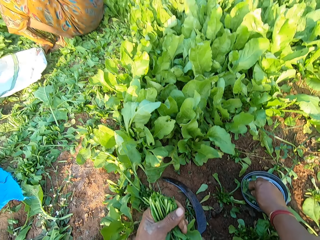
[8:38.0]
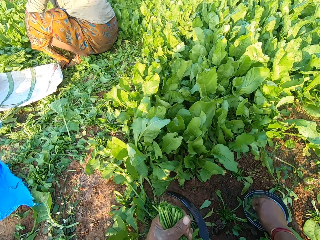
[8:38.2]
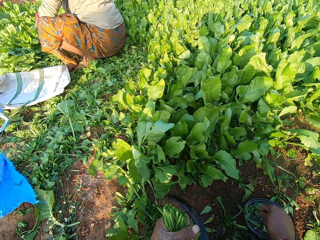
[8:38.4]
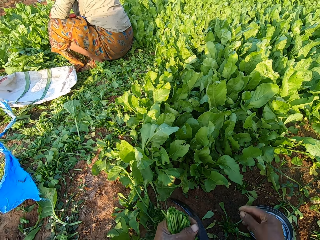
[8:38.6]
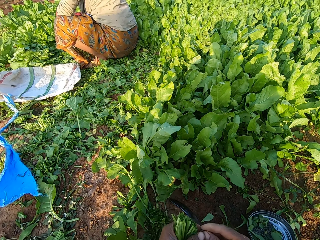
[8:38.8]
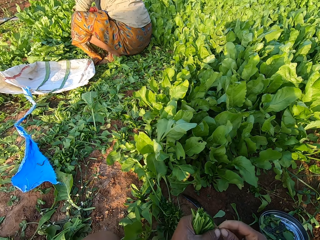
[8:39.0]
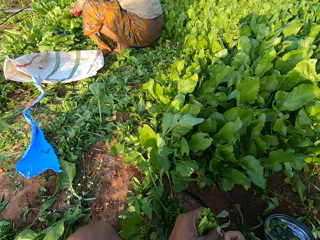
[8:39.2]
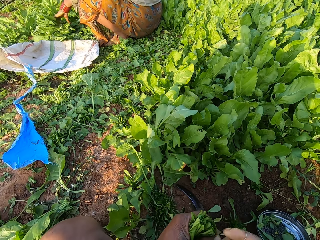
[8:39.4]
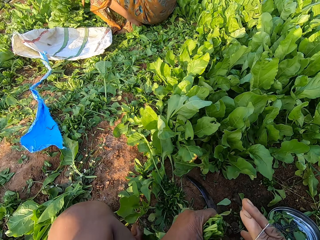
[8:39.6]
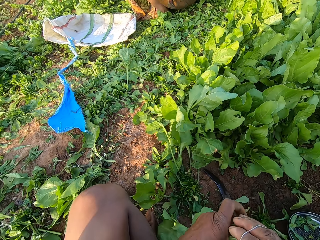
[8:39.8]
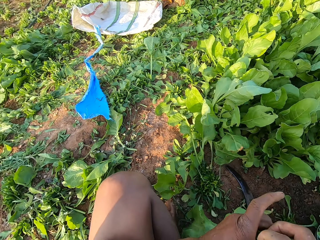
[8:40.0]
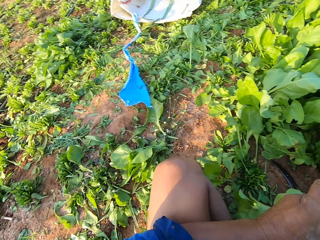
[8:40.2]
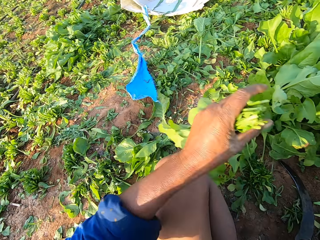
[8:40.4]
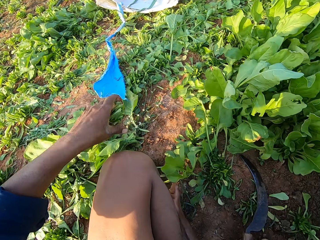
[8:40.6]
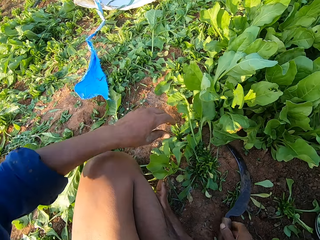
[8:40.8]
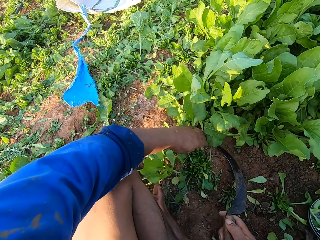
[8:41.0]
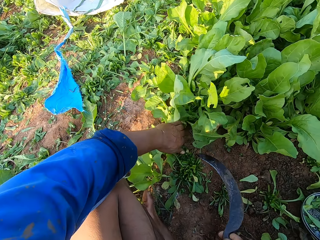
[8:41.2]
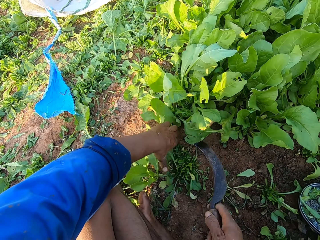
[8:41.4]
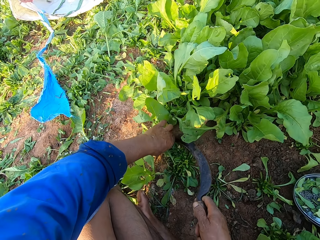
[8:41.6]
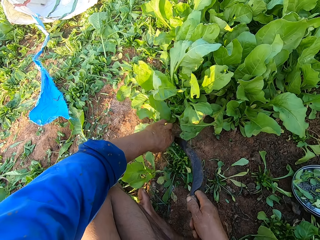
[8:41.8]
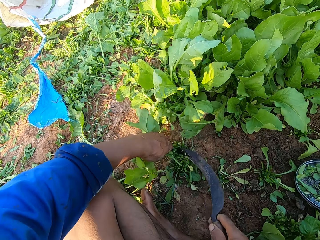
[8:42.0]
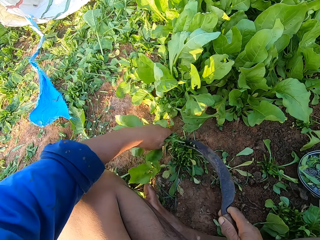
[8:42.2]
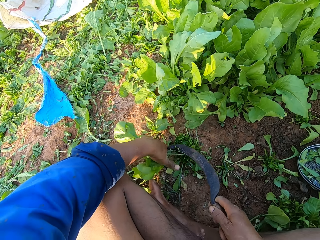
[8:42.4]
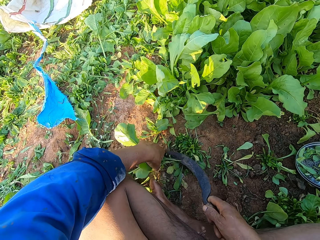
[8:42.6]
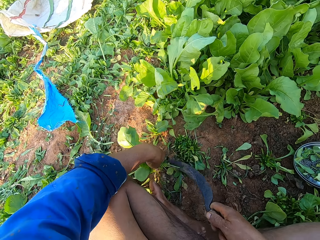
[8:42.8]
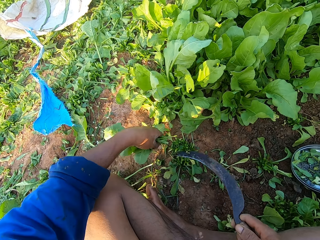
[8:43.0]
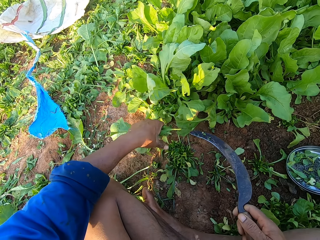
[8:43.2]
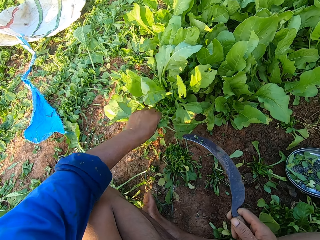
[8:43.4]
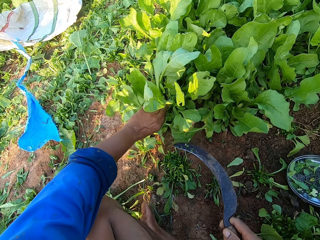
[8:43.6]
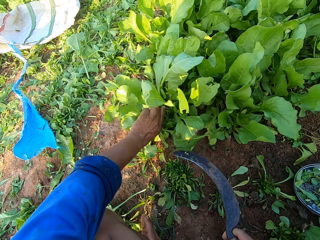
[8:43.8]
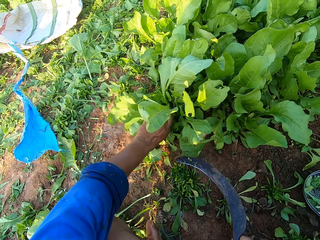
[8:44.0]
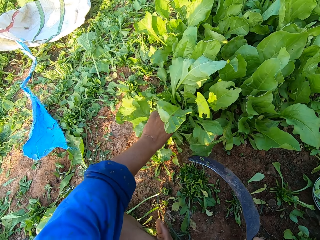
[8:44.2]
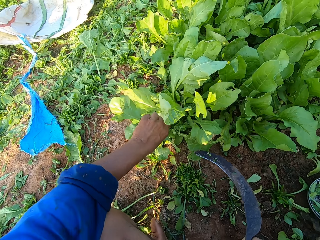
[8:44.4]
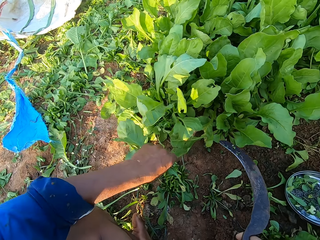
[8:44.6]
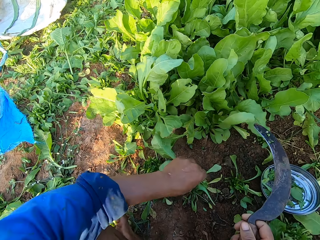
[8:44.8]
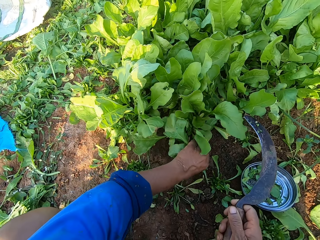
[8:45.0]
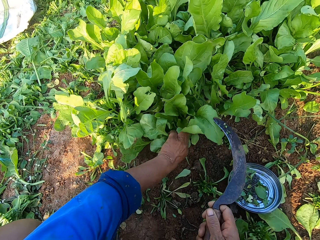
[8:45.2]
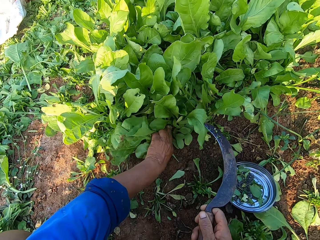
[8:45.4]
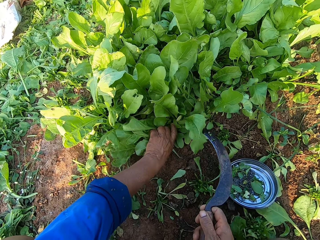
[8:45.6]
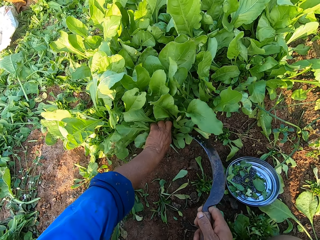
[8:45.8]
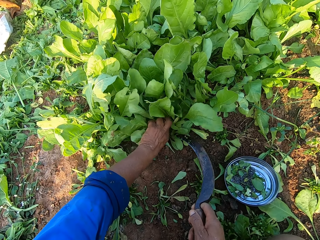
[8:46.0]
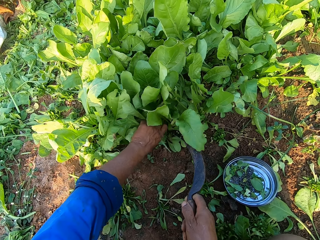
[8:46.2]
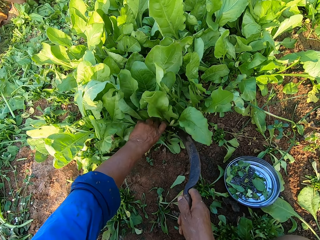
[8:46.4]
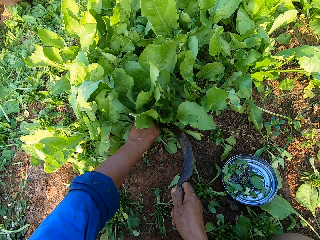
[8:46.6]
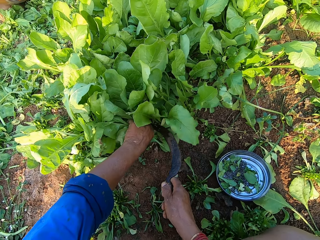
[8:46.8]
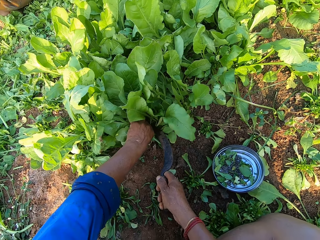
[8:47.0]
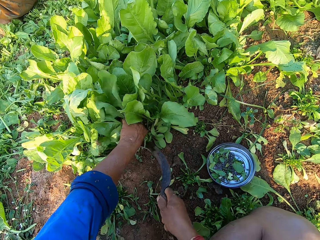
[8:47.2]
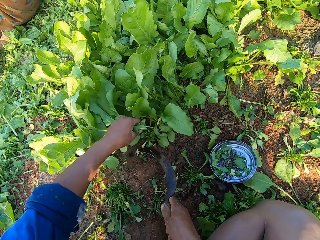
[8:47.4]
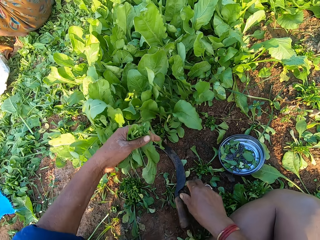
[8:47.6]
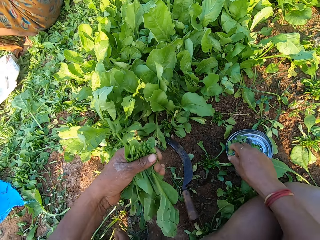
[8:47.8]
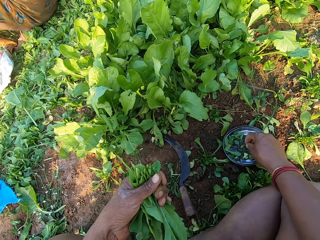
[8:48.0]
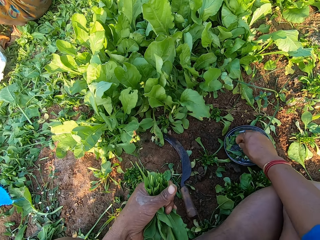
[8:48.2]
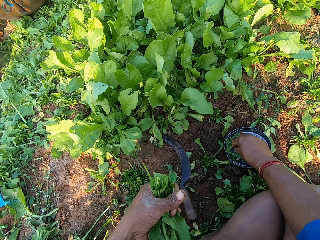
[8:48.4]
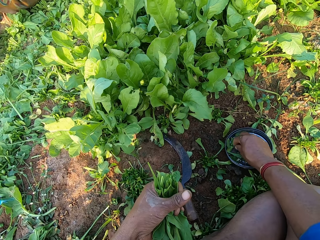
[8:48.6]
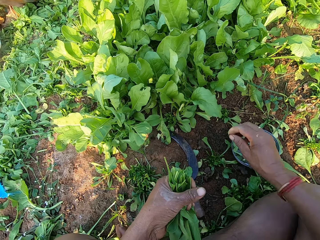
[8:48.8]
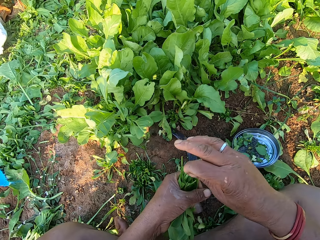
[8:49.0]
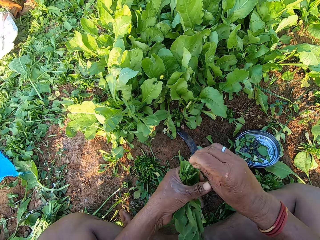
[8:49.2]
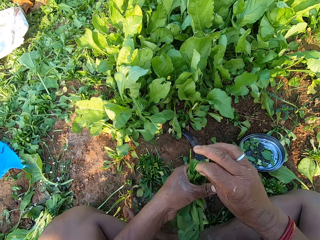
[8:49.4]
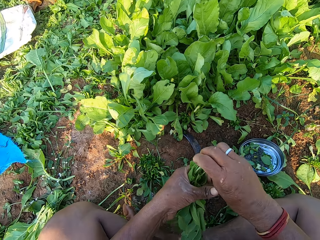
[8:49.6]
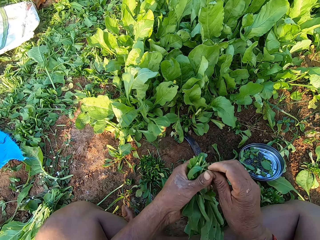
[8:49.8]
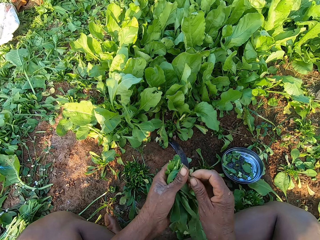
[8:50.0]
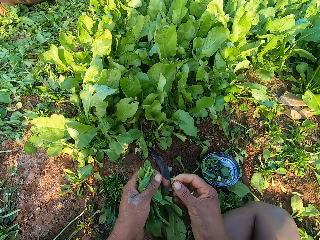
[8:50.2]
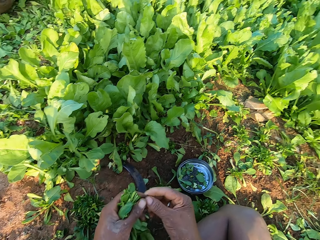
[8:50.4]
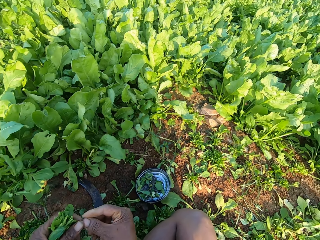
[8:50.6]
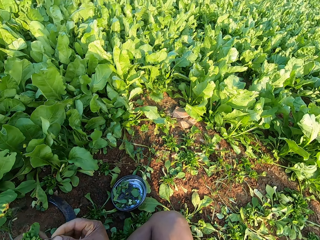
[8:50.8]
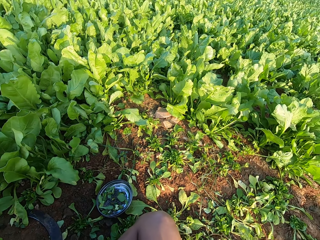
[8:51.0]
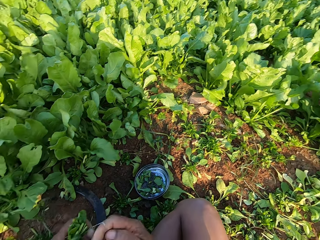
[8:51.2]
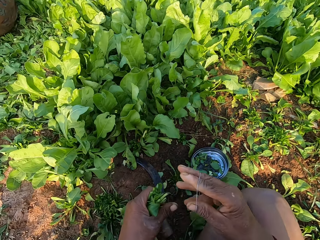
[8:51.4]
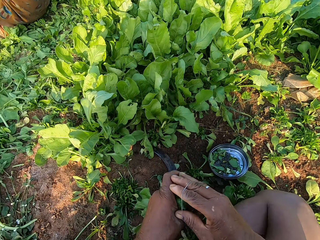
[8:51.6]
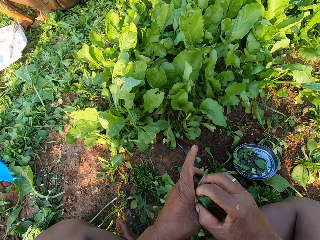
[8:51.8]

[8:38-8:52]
The camera wearer pulls the rubber band with both hands. He ties the collard green leaves in his left hand with the rubber band in his right hand. He drops the collard green on the ground with his left hand. He pulls some collard green leaves to the ground with his left hand. He cuts the collard green leaves in his left hand with a sickle in his right hand. He holds some collard green leaves with his left hand. He cuts the collard green leaves in his left hand with the sickle in his right hand. He touches some collard green leaves with his left hand. He holds some collard green leaves with his left hand. He cuts the collard green leaves in his left hand with the sickle in his right hand. He drops the sickle on the ground with his right hand. He picks a rubber band from the lid on the ground with his right hand. He ties the collard green leaves in his left hand with the rubber band in his right hand.

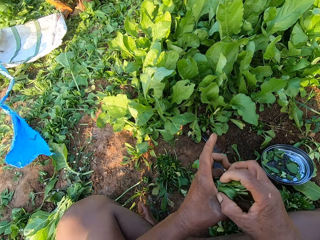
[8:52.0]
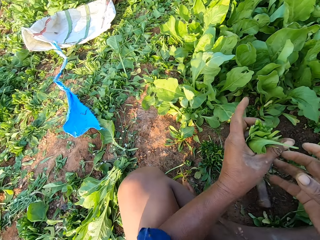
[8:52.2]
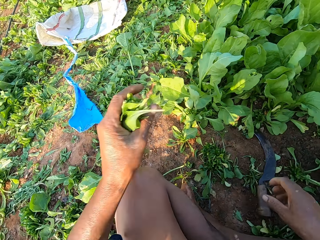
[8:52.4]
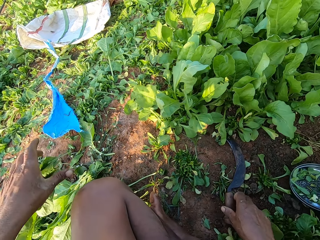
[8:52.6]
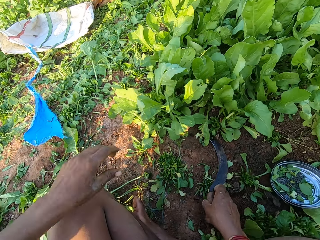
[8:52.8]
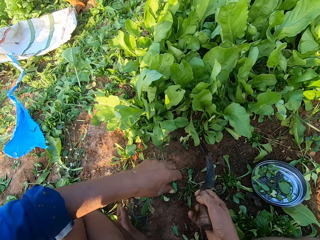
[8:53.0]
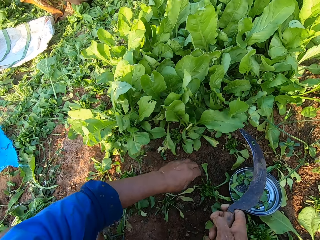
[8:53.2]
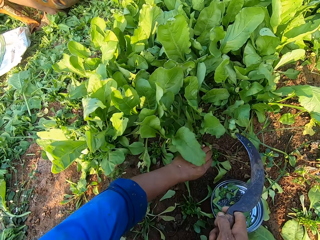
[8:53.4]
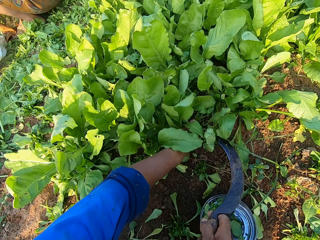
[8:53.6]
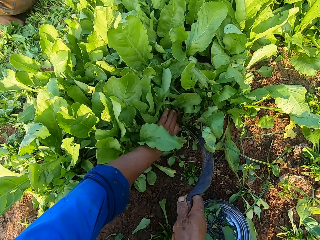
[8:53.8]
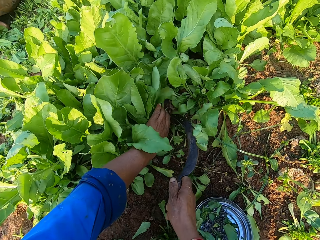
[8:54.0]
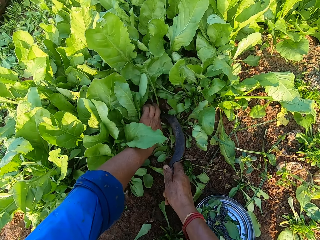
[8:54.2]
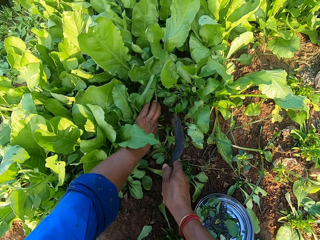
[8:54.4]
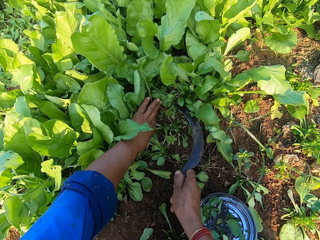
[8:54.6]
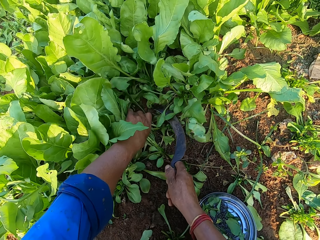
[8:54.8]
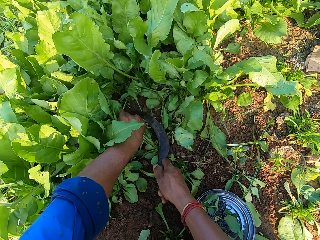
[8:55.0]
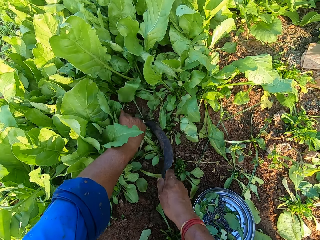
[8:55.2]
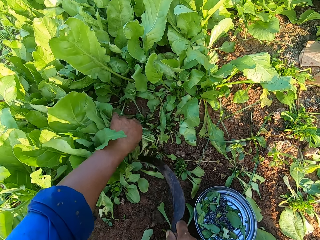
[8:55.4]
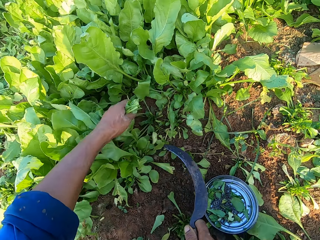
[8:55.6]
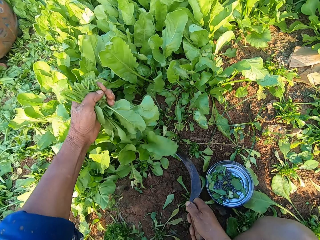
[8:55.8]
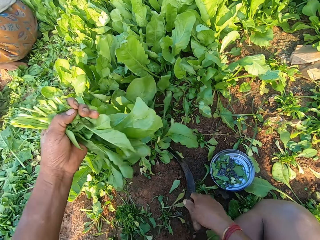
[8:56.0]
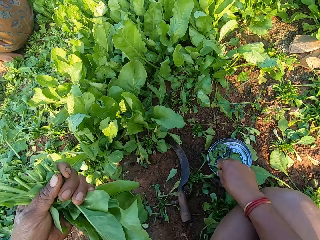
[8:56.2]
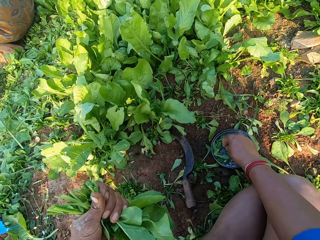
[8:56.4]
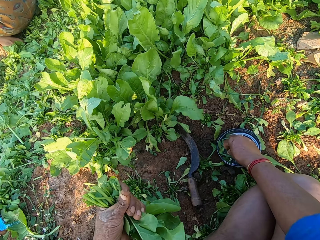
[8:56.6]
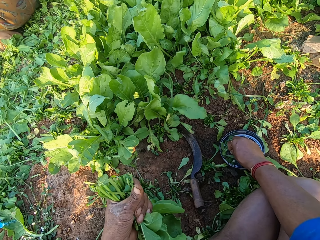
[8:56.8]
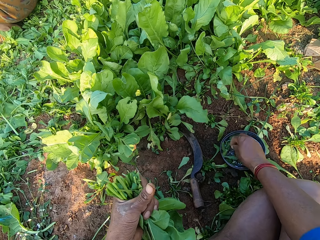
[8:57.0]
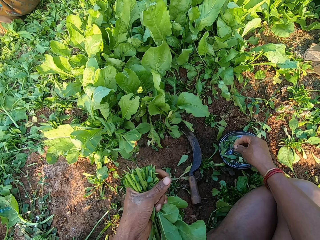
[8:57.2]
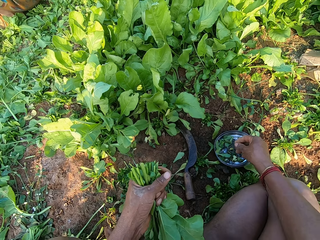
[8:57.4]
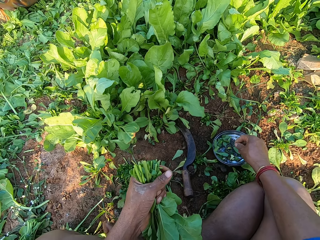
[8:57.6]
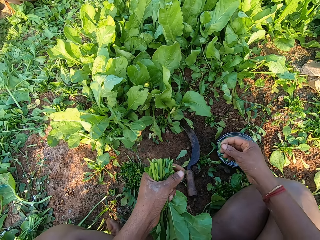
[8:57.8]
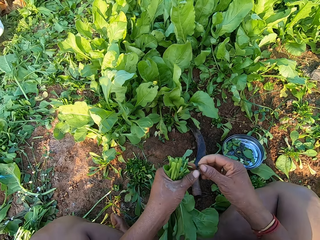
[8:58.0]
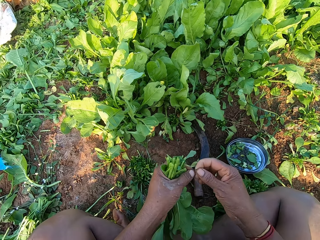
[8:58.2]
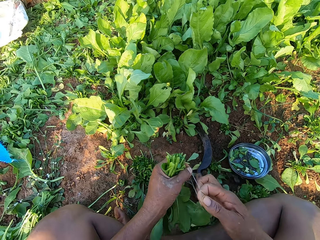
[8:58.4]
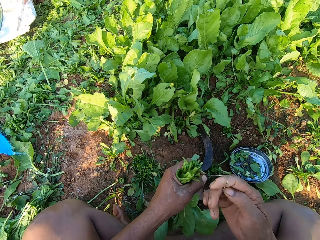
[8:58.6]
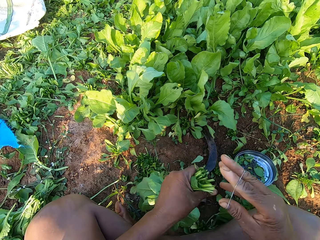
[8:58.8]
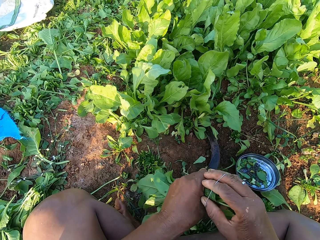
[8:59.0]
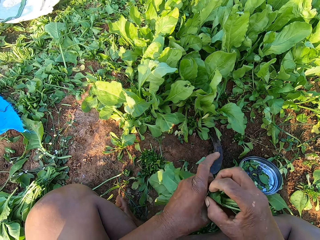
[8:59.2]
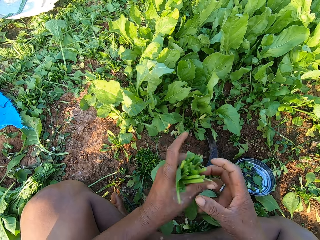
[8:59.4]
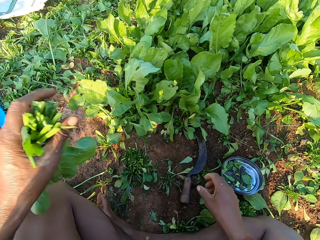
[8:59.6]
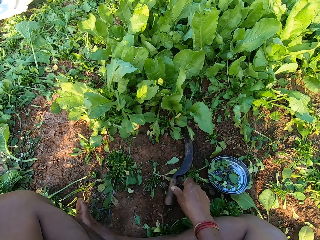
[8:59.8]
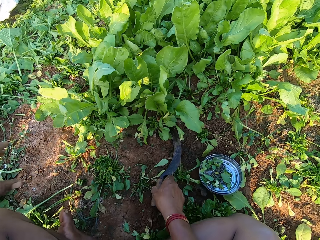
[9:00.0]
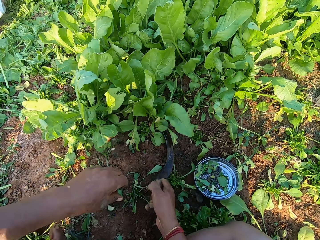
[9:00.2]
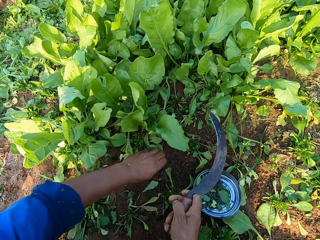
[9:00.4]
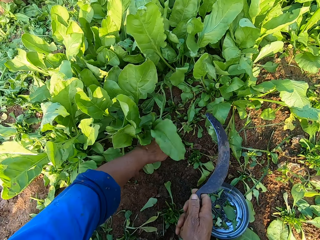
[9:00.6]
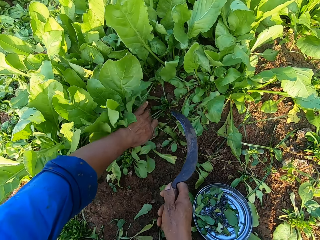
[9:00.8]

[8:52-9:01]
The camera wearer drops the collard green on the ground with his left hand. He picks the sickle from the ground with his right hand. He holds some collard green leaves with his left hand. He cuts the collard green leaves in his left hand with the sickle in his right hand. He drops the sickle on the ground with his right hand. He picks a rubber band from the lid on the ground with his right hand. He pulls the rubber band with both hands. He ties the collard green leaves in his left hand with the rubber band in his right hand. He drops the sickle on the ground with his right hand. He picks the sickle from the ground with his right hand. He holds some collard green leaves with his left hand.
